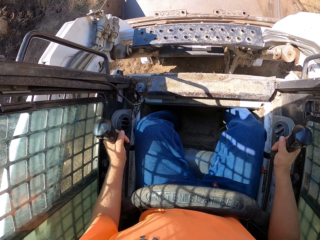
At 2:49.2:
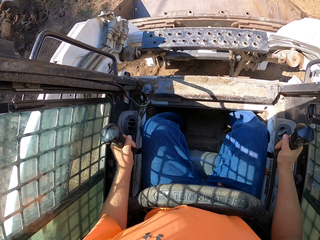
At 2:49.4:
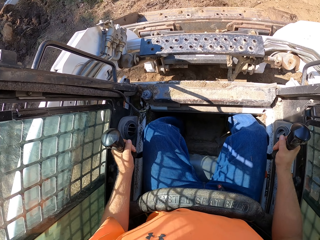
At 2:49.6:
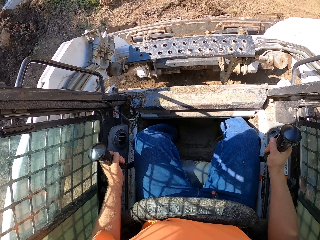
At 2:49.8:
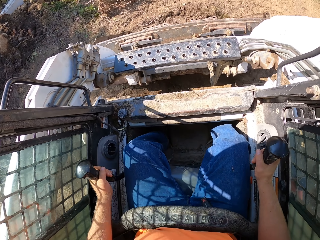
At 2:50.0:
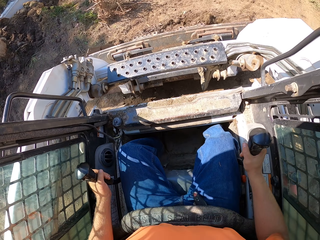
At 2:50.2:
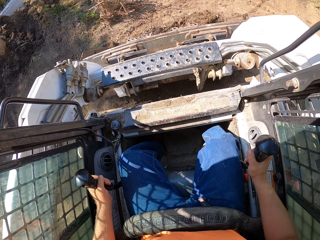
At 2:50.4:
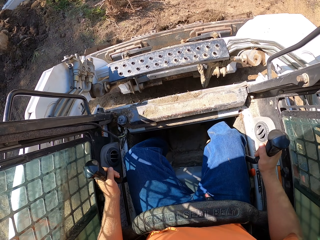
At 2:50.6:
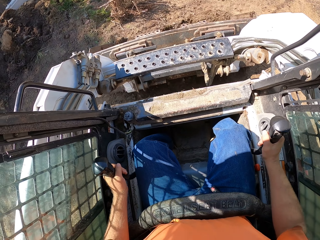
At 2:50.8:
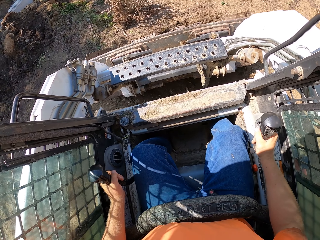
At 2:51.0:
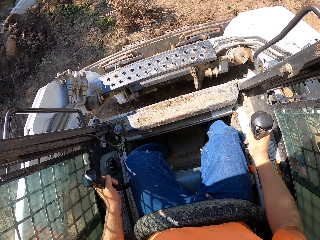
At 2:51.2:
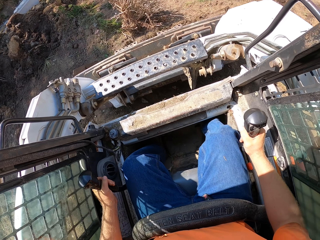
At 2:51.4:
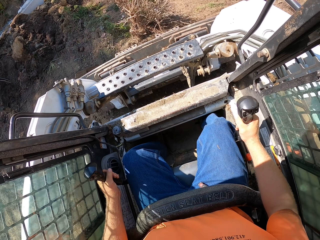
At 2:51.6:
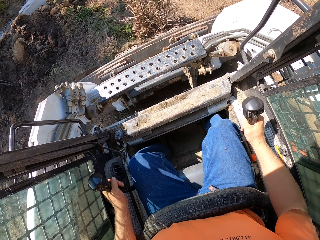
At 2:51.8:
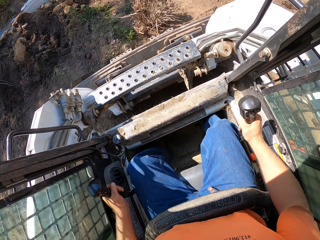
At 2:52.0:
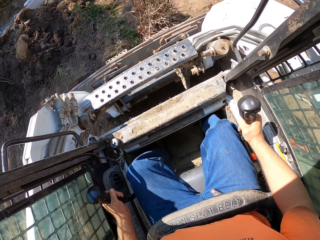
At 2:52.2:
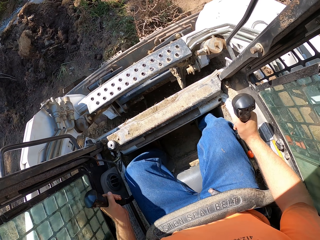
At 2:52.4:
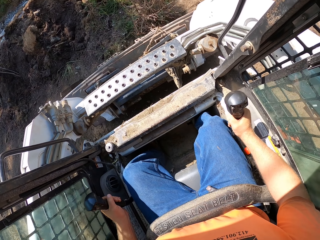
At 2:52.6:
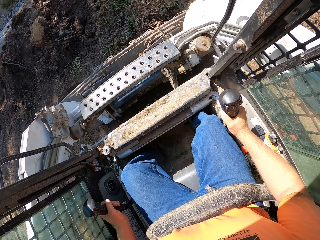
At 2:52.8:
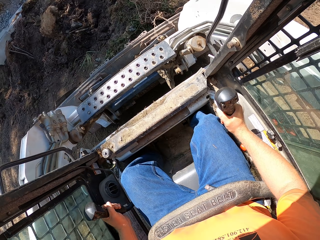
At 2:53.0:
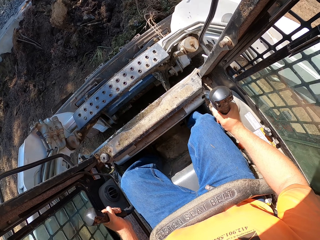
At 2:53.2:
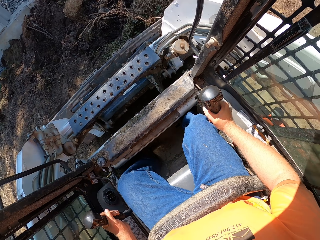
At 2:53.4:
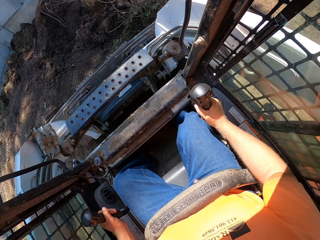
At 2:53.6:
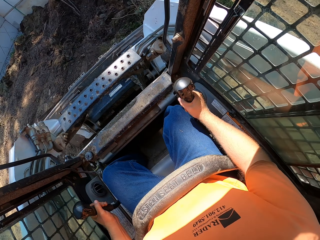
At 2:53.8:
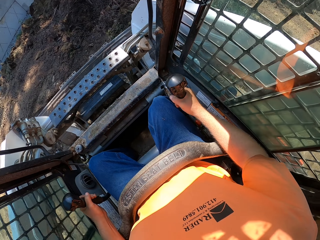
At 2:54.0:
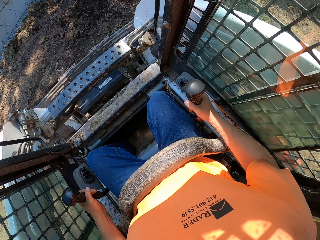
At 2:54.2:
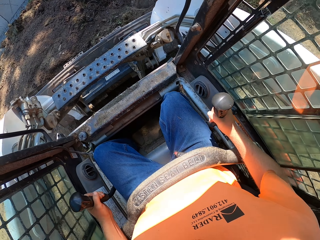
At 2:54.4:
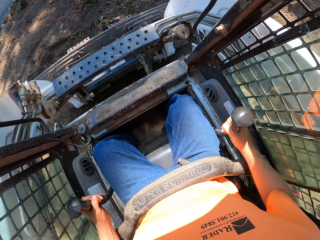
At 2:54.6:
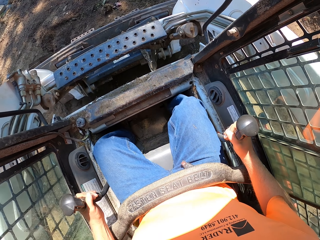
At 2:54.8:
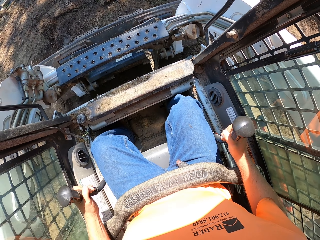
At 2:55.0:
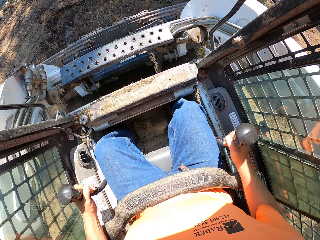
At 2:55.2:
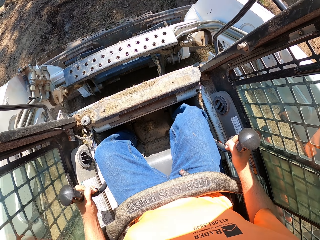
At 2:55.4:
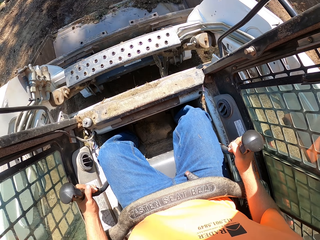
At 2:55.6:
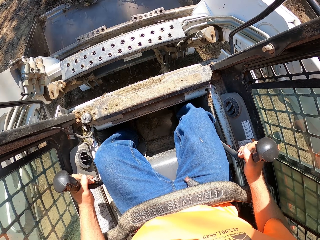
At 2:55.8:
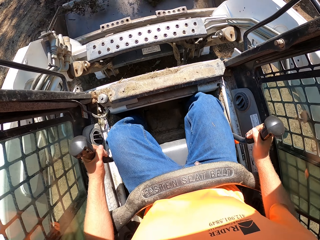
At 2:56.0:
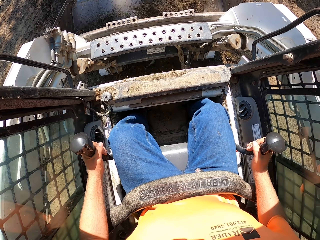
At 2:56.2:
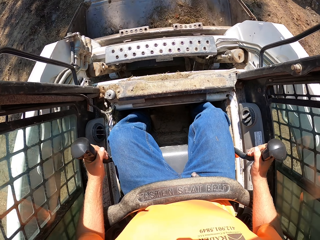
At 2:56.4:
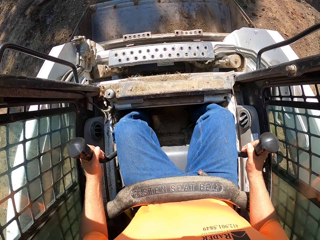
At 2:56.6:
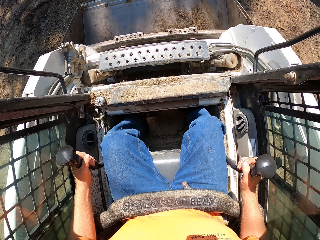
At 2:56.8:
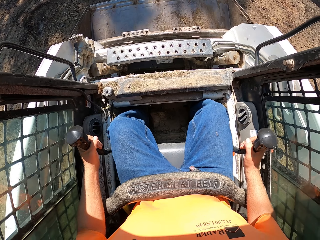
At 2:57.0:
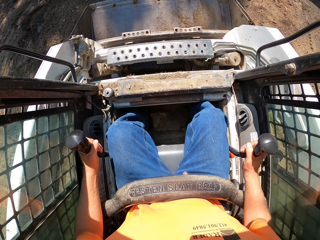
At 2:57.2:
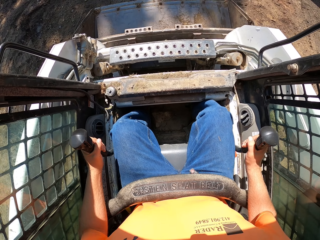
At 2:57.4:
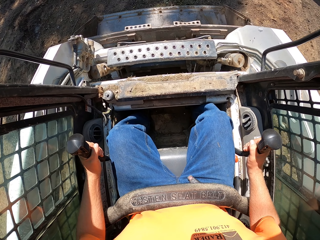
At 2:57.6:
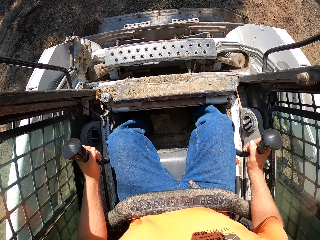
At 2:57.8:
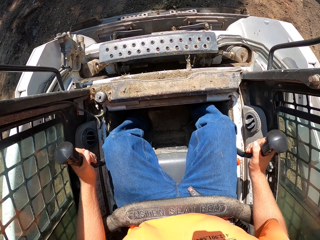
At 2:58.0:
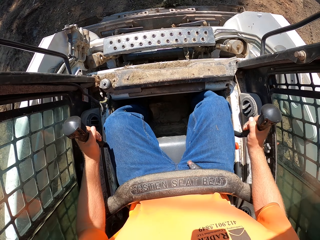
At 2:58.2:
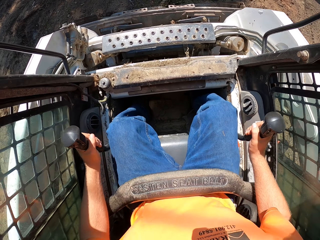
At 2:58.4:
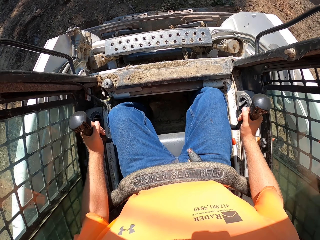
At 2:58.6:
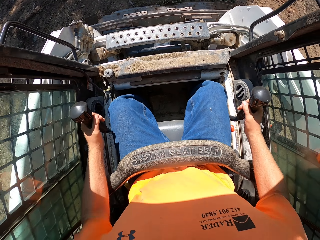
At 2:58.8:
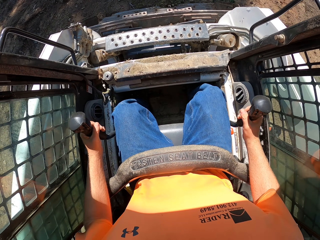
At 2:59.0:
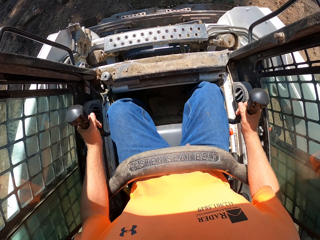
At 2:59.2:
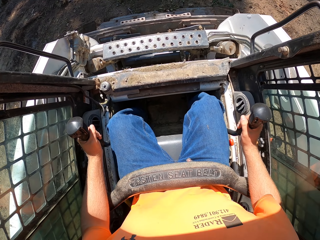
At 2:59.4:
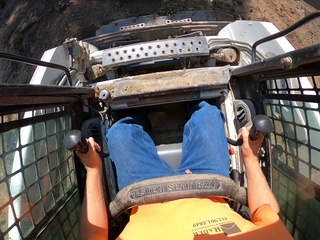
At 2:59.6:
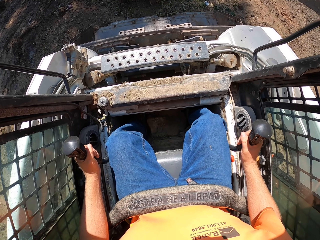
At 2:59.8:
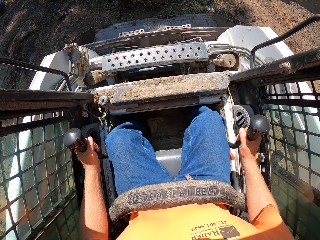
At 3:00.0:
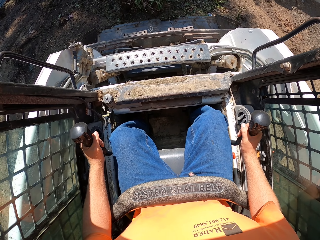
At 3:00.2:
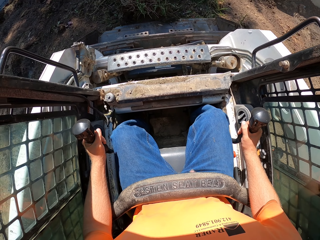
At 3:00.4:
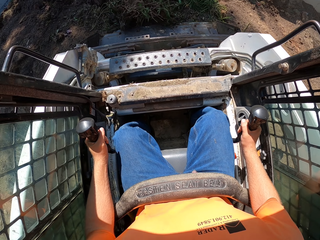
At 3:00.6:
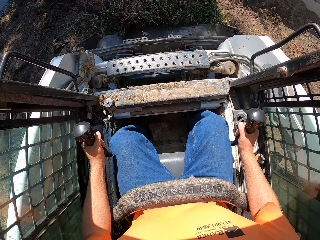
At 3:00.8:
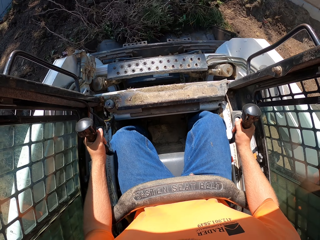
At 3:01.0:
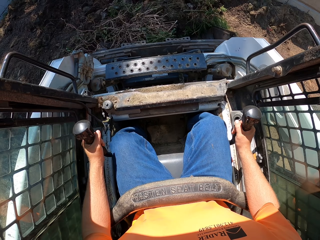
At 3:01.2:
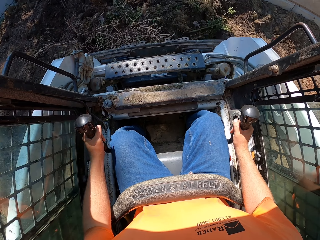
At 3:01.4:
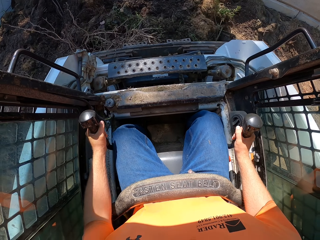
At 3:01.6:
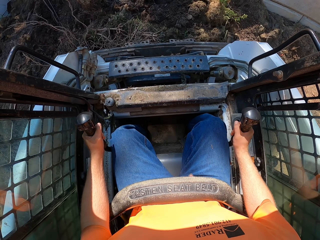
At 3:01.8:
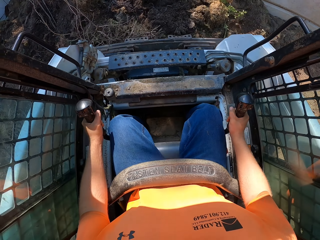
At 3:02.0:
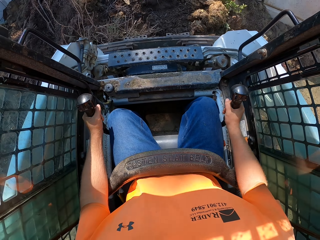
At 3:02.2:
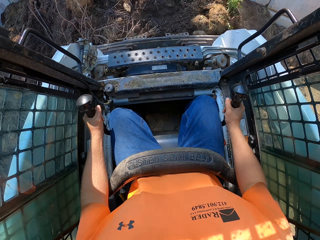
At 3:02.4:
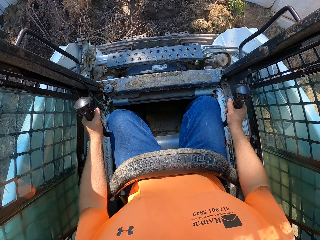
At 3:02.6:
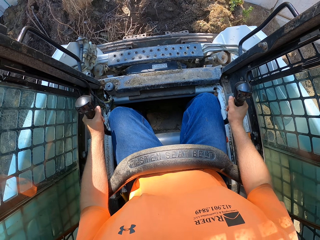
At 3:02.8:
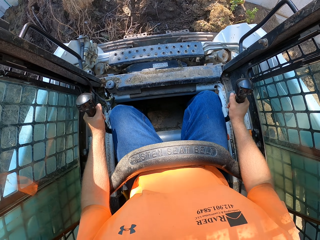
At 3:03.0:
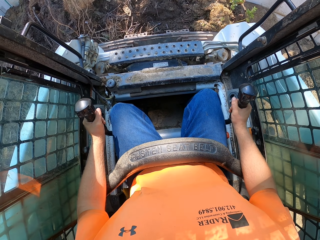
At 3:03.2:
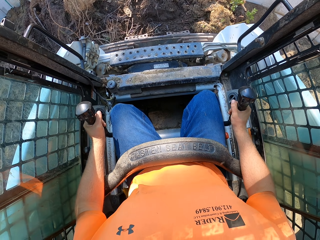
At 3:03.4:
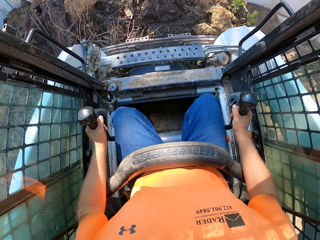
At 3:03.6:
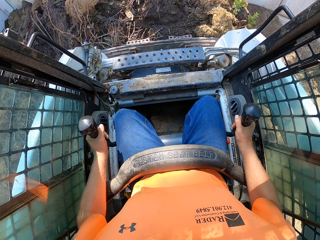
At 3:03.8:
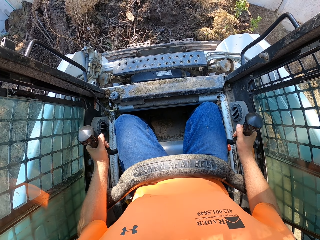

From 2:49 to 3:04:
The camera wearer collects soil. They turn the excavator. They move the excavator backwards. They pack mulch from the ground with the mulching tractor.

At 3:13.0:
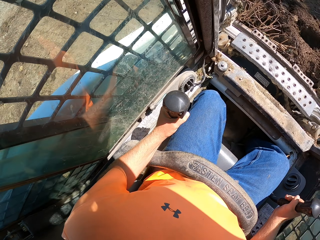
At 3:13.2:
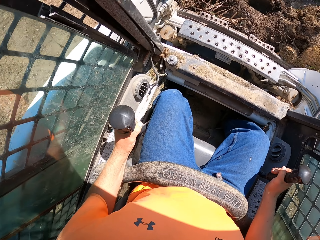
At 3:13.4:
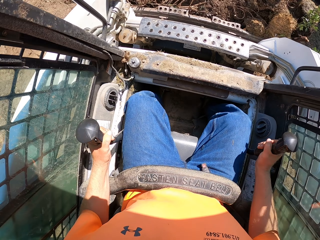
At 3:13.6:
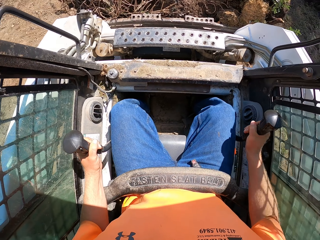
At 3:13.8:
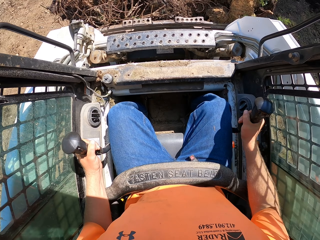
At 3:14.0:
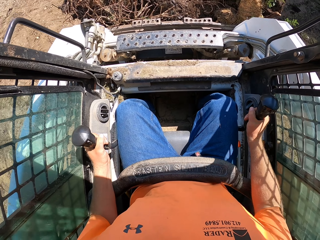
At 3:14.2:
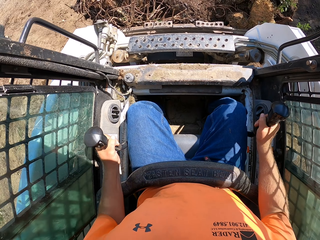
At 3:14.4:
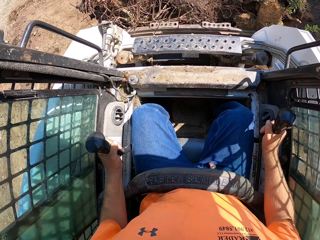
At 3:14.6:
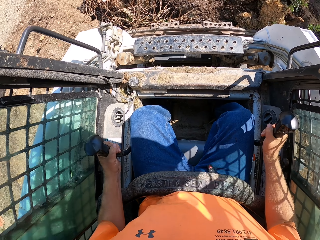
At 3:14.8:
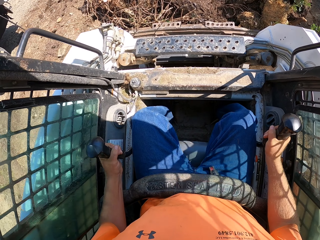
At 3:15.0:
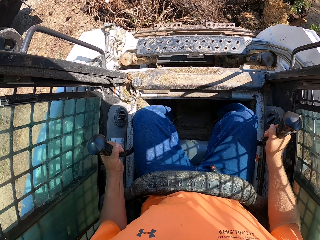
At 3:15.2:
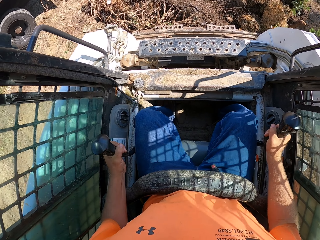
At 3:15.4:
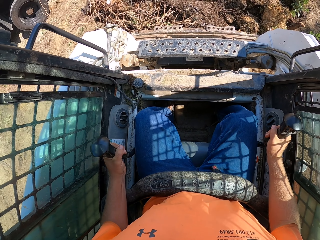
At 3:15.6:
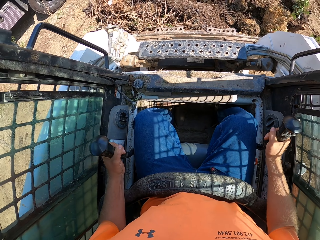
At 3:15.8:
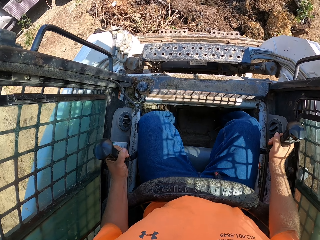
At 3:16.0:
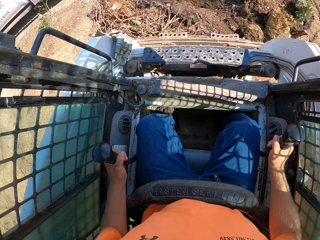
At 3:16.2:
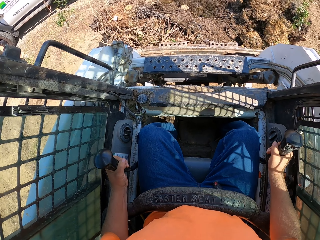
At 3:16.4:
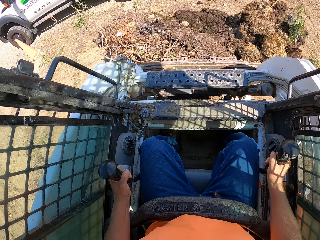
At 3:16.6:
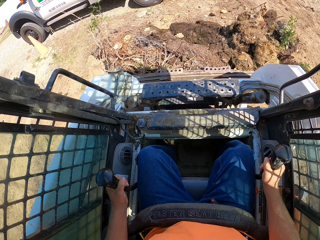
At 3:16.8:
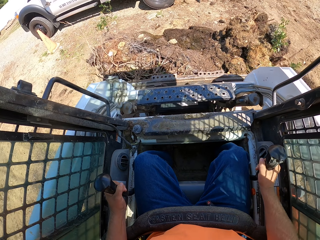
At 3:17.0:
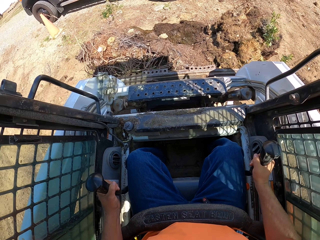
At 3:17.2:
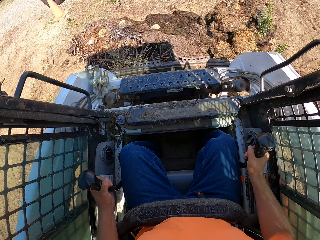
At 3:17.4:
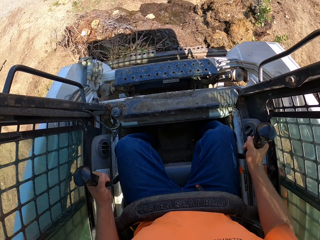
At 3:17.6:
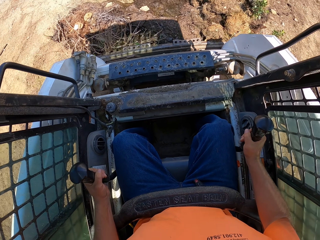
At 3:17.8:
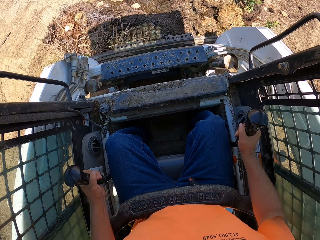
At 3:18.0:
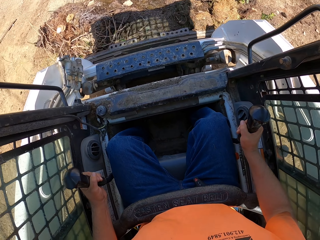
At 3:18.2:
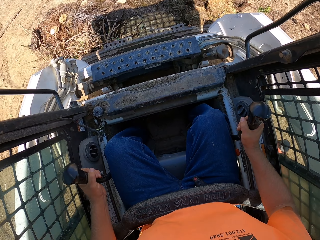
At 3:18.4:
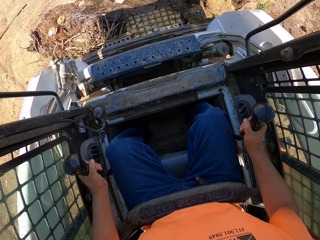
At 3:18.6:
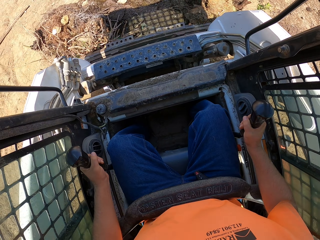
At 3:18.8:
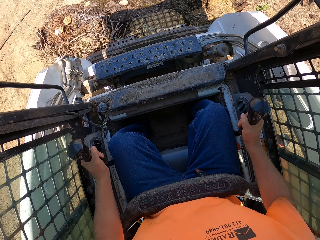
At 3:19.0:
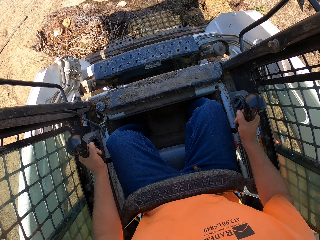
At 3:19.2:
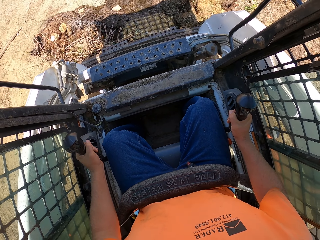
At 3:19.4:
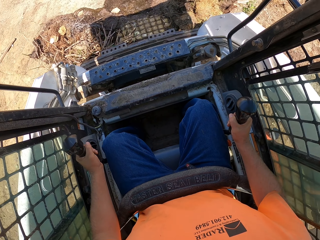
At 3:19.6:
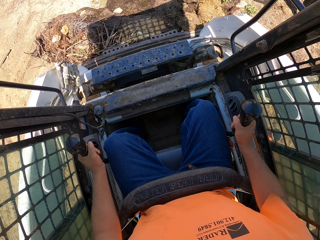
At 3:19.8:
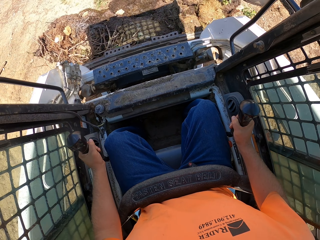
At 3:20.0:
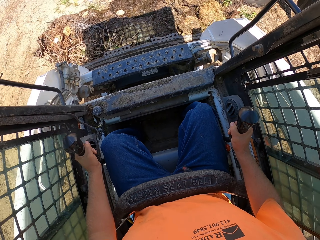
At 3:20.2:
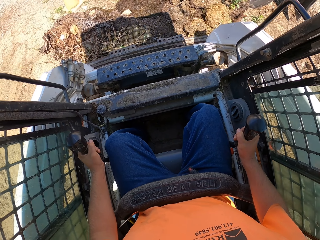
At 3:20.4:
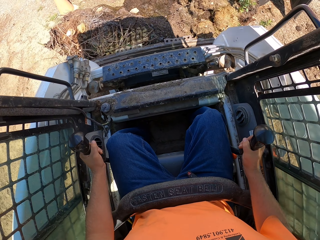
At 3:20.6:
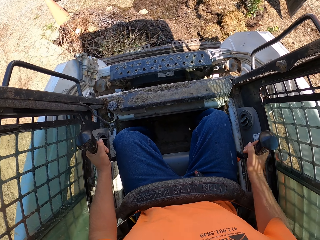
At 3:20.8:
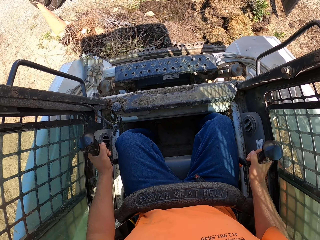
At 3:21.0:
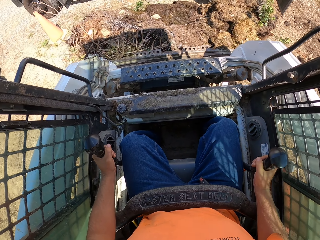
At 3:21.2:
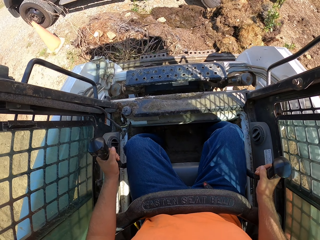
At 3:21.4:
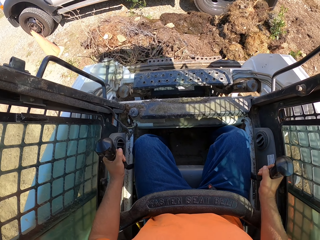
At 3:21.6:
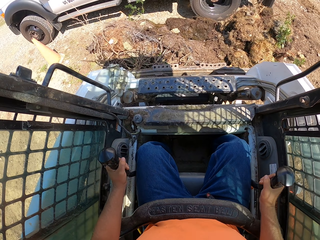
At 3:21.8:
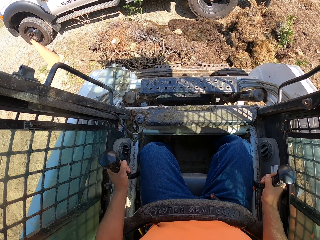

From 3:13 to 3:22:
The camera wearer lifts the soil. They turn the excavator.
